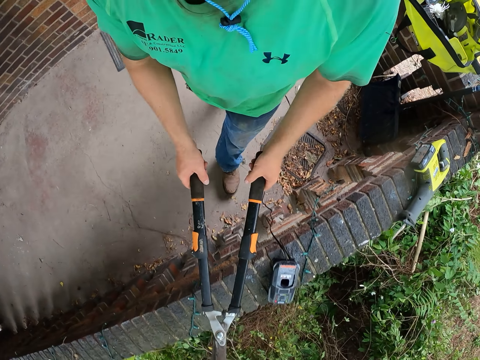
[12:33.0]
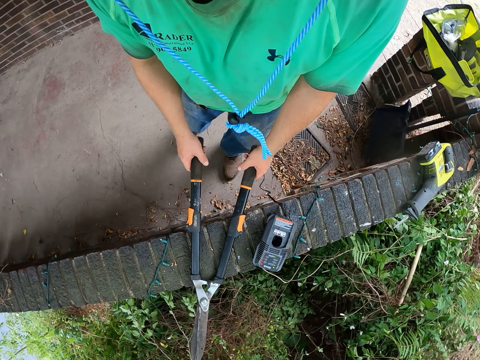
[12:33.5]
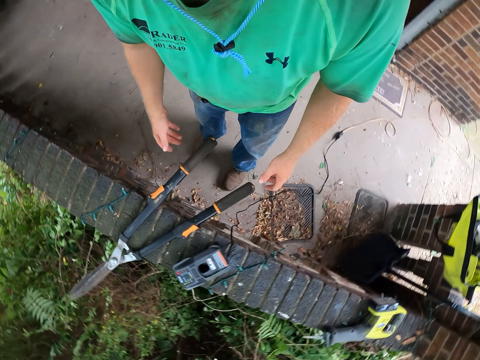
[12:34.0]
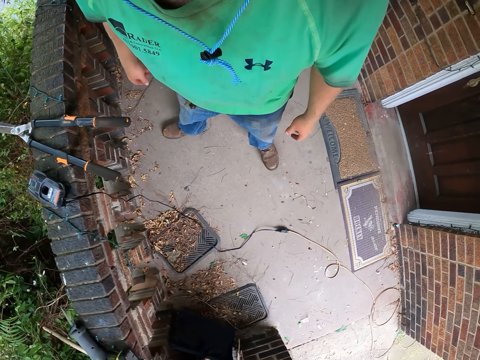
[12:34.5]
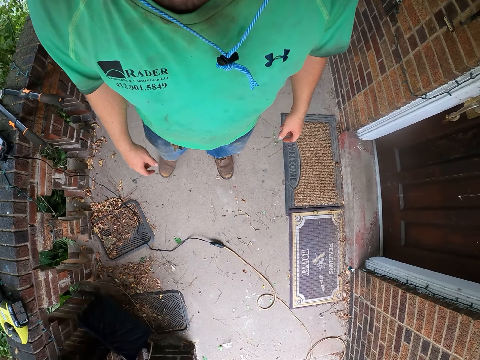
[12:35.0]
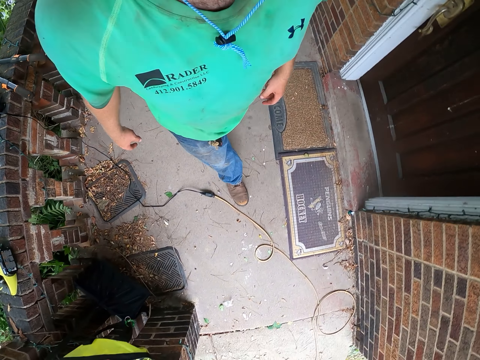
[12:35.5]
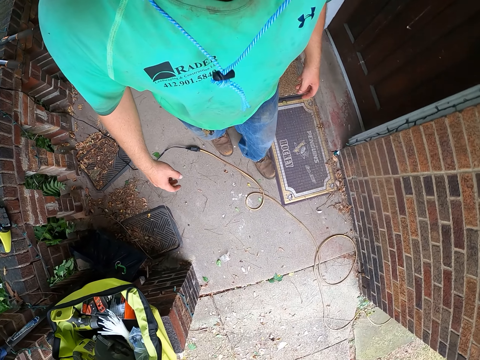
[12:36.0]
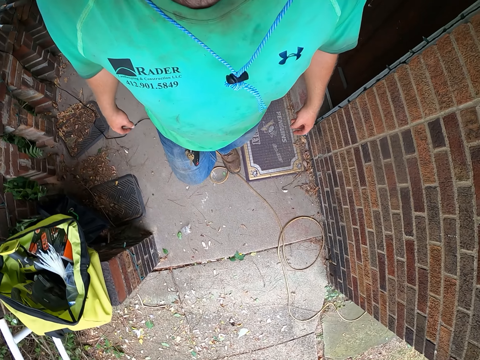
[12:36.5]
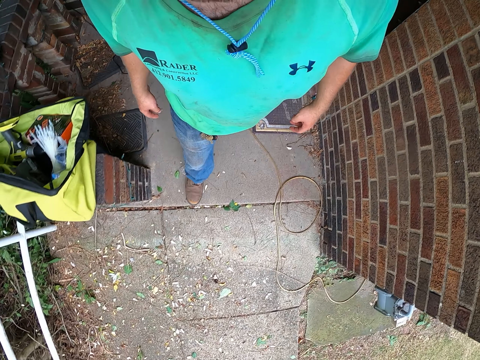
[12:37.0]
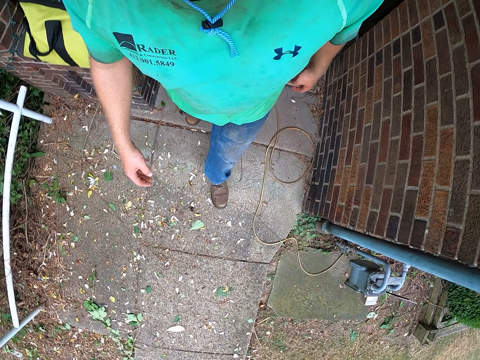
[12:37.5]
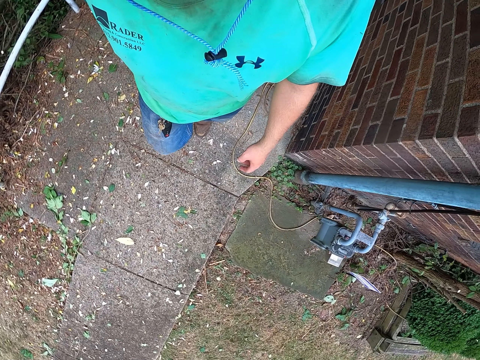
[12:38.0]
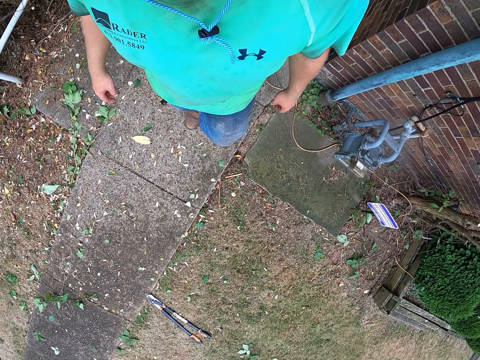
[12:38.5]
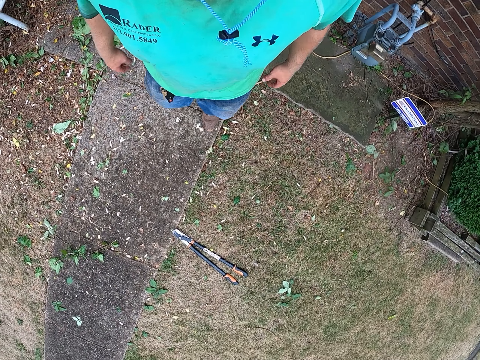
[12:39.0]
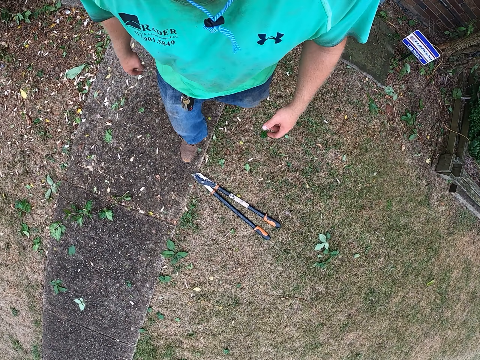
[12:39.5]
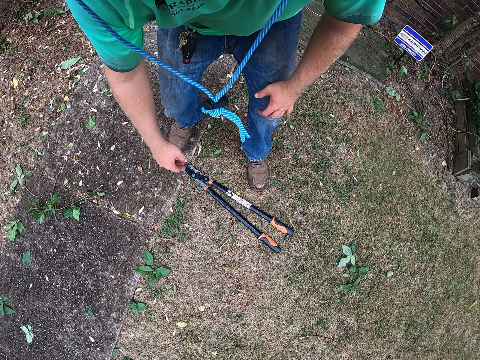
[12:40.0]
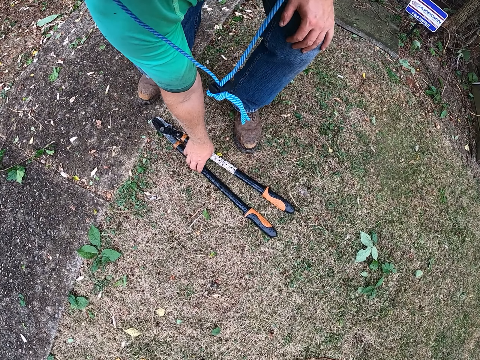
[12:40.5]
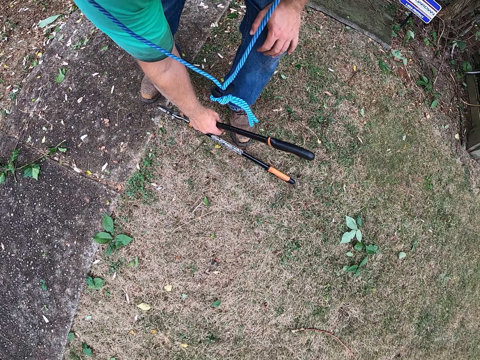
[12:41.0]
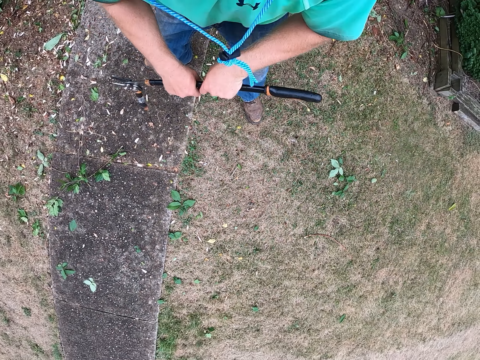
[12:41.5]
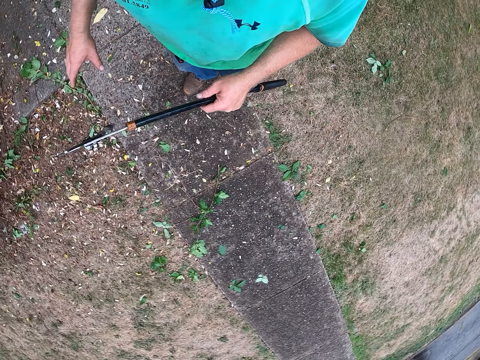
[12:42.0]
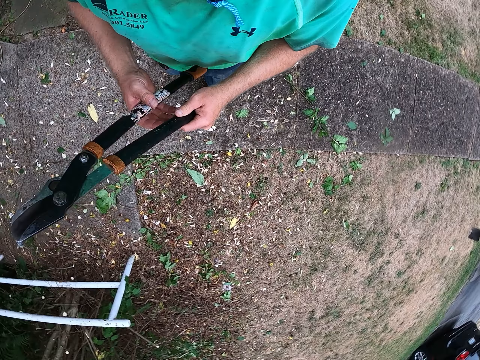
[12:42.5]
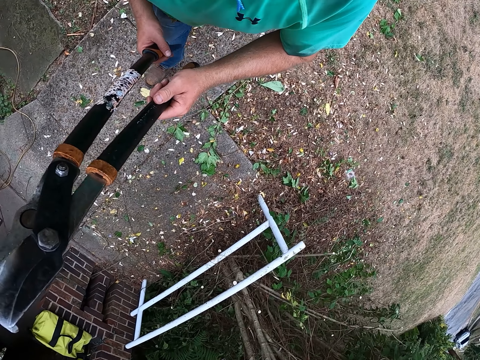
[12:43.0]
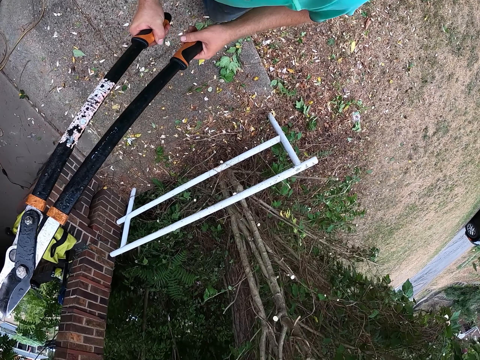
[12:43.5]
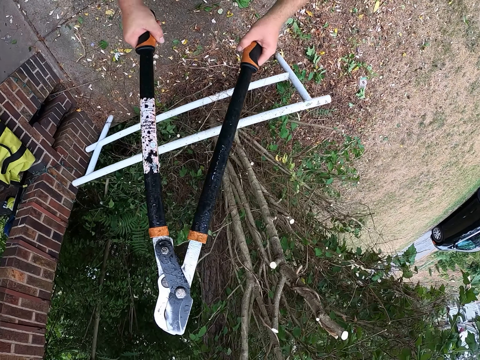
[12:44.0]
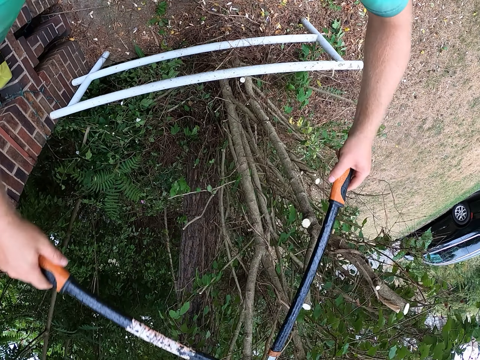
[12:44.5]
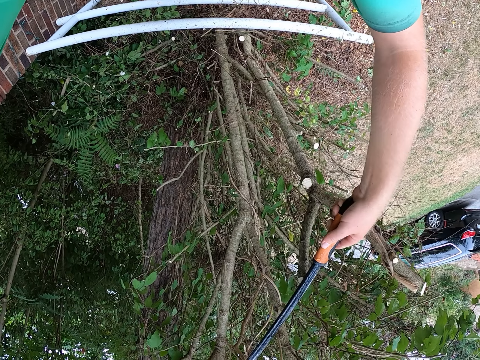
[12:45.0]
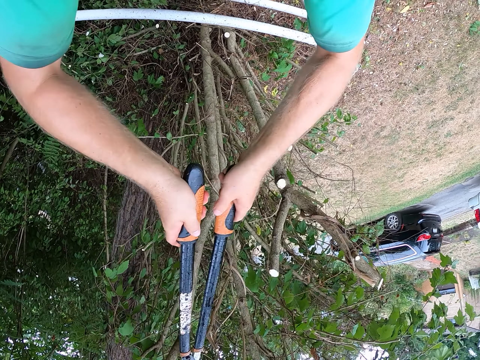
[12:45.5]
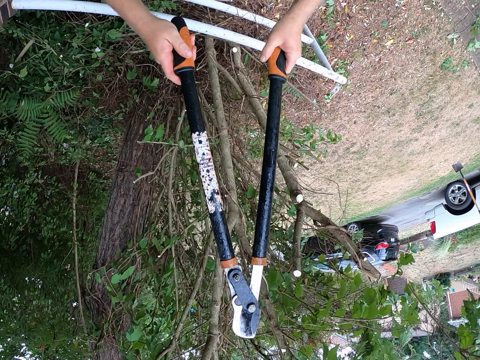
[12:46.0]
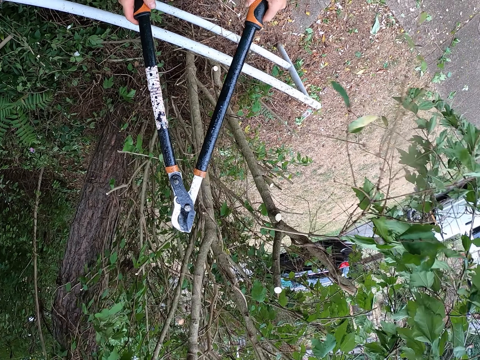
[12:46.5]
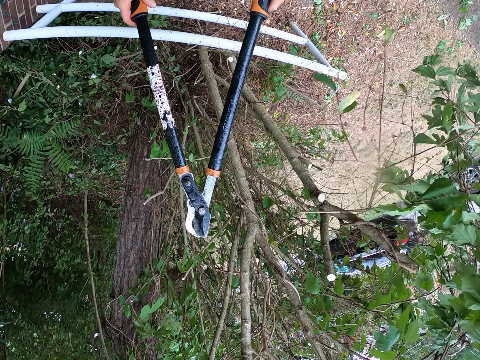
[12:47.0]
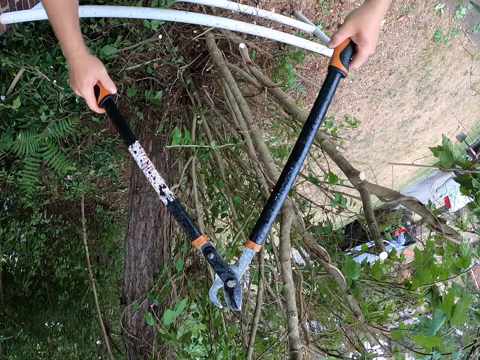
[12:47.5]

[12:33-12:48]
The camera wearer places the pair of shears onto a fence with both hands. He walks outside the house. He picks a pair of secateurs from the ground with his right hand. He passes the pair of secateurs to his left hand. He holds the pair of secateurs with both hands. He walks towards something. He trims the bush with the pair of secateurs in both hands.

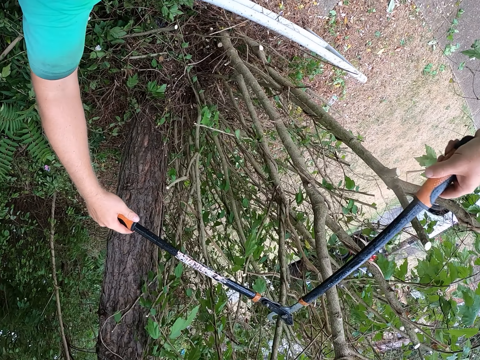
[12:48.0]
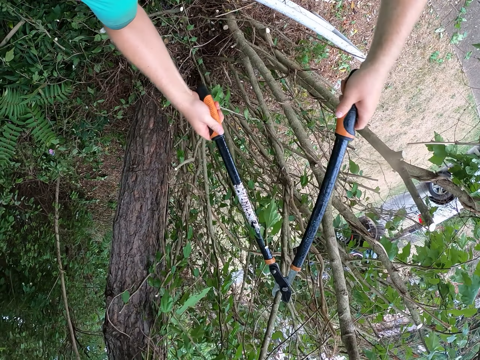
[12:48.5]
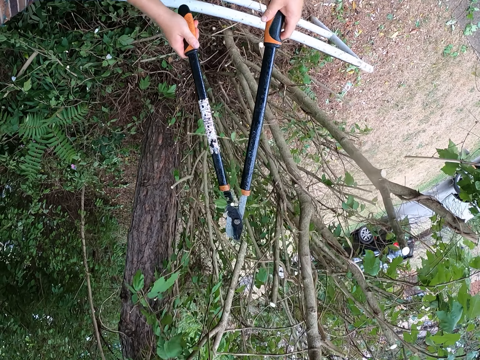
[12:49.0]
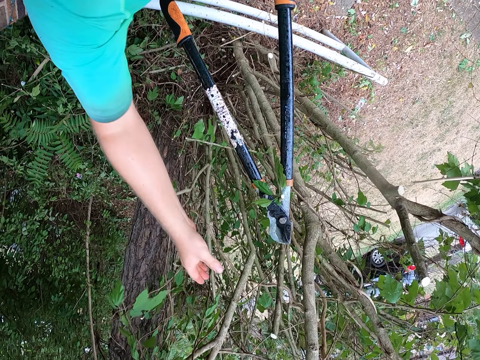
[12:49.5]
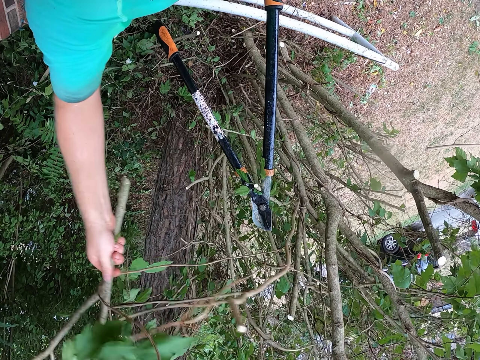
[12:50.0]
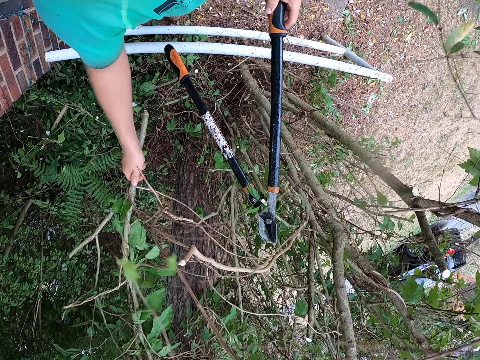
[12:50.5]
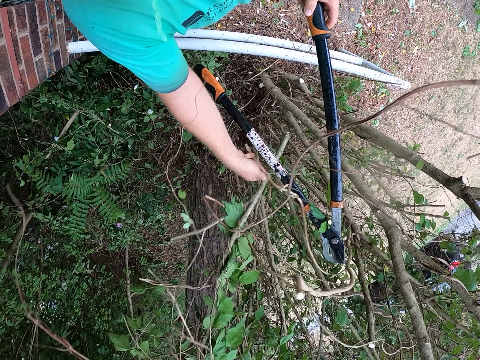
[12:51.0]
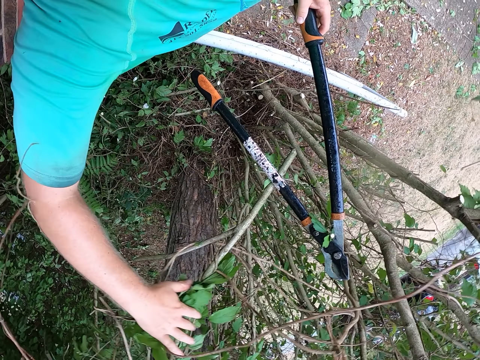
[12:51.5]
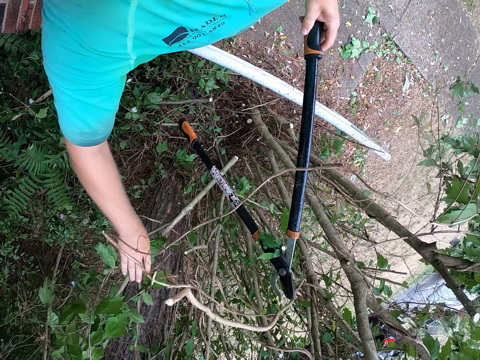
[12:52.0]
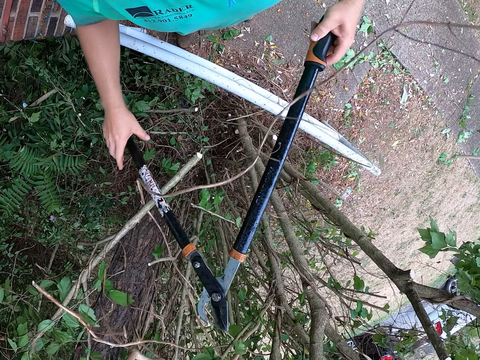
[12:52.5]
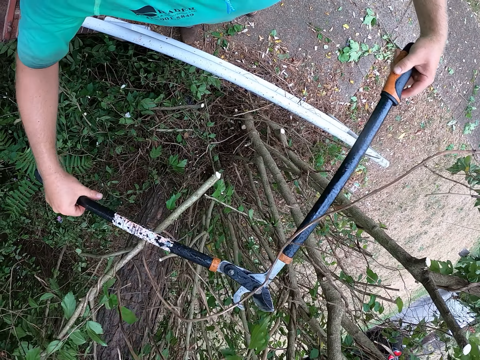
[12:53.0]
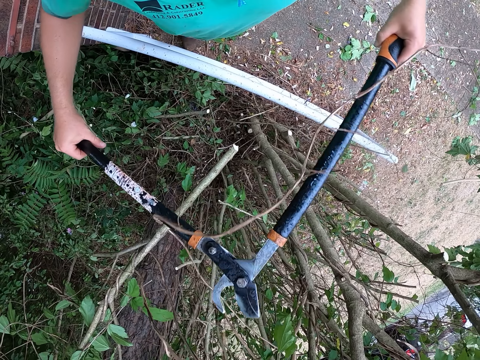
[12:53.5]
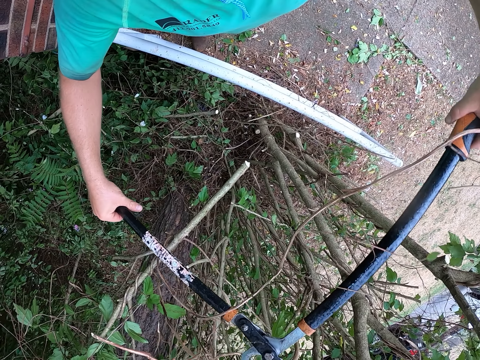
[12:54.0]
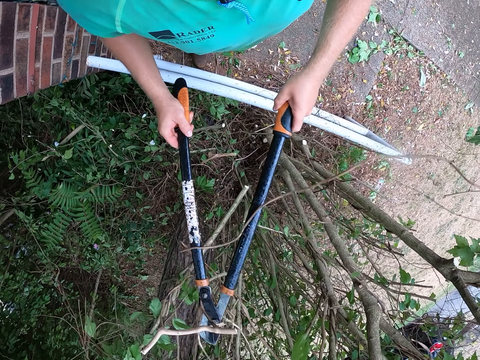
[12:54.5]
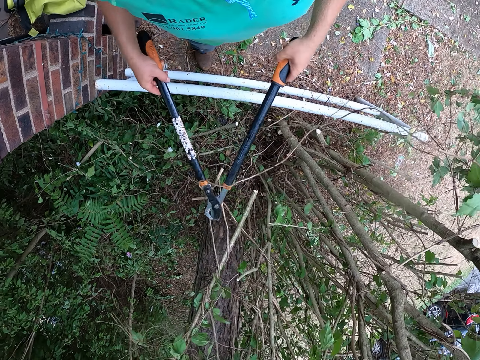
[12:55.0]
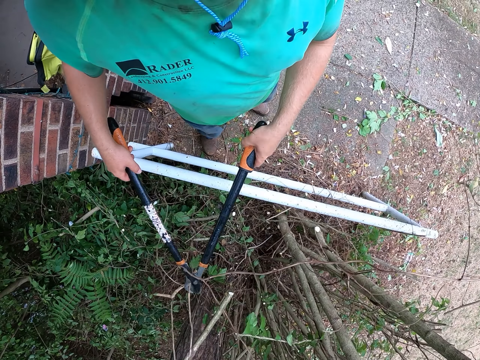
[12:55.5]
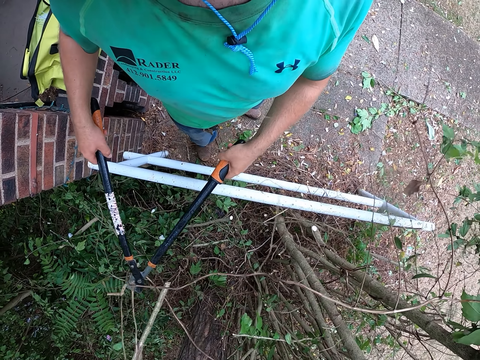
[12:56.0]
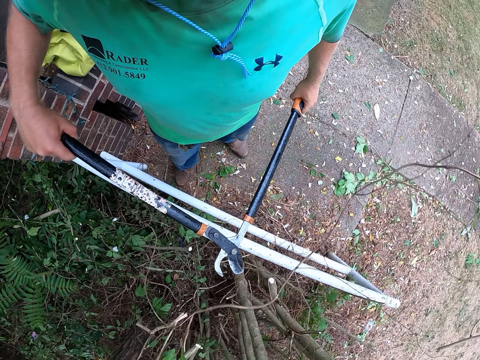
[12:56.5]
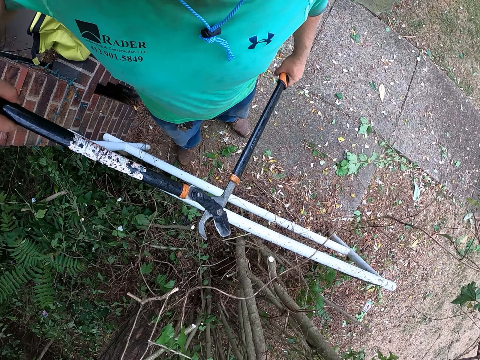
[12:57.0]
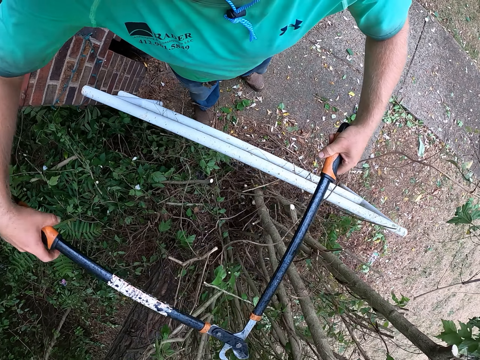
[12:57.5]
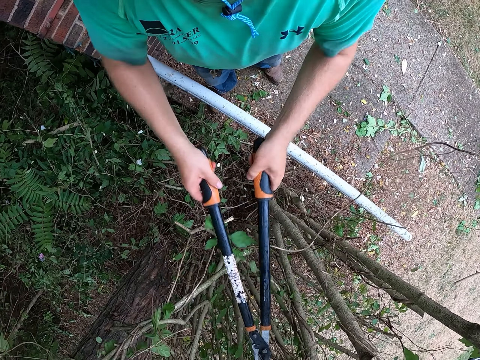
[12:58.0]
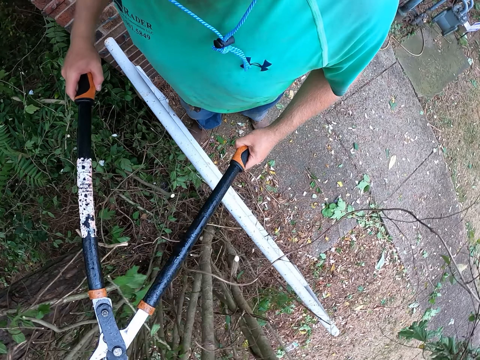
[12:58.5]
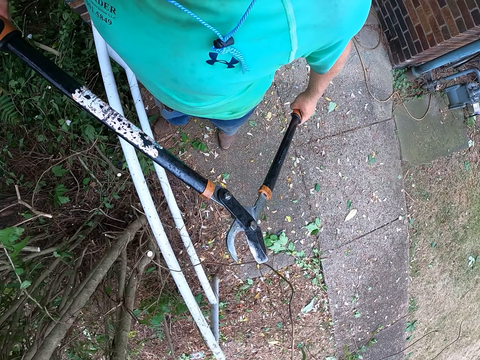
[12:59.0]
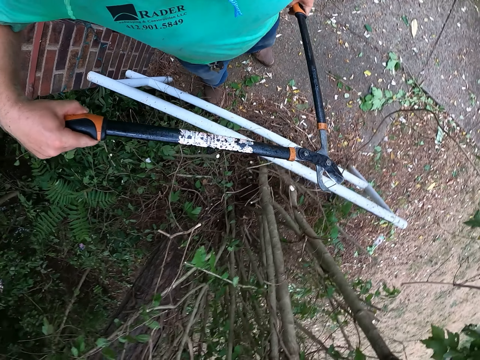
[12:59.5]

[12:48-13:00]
The camera wearer holds the pair of secateurs in his left hand. He pulls a branch with his right hand. He removes the tree branch. He holds the pair of secateurs with both hands. He trims the bush with the pair of secateurs in both hands.
